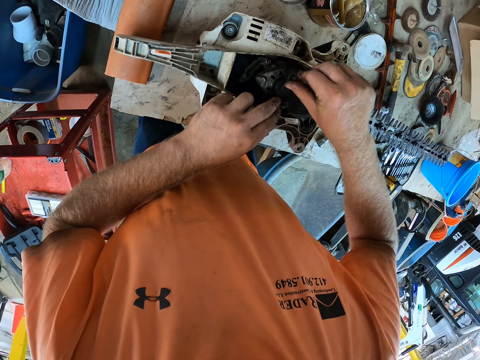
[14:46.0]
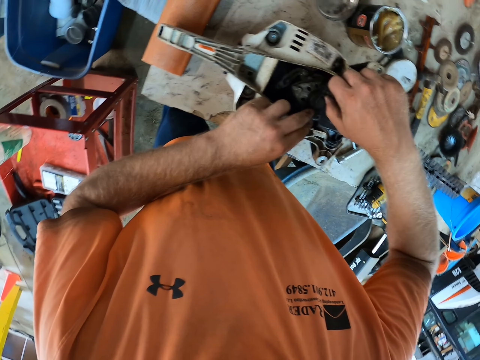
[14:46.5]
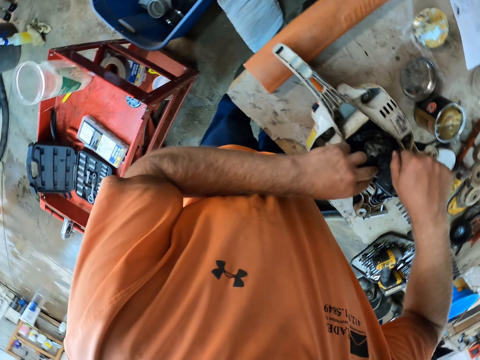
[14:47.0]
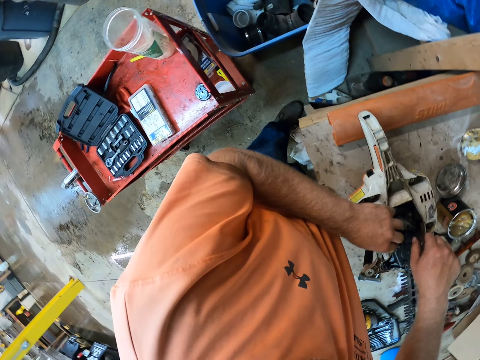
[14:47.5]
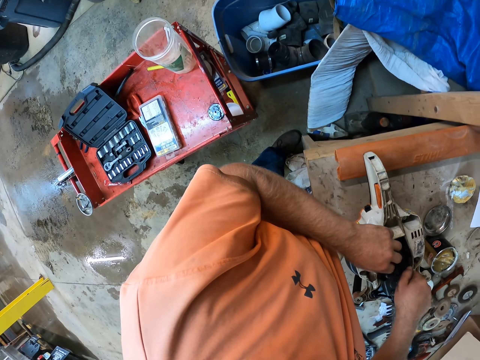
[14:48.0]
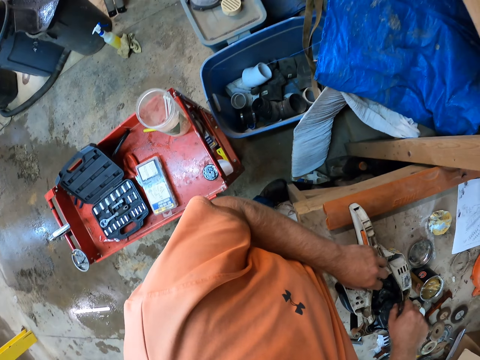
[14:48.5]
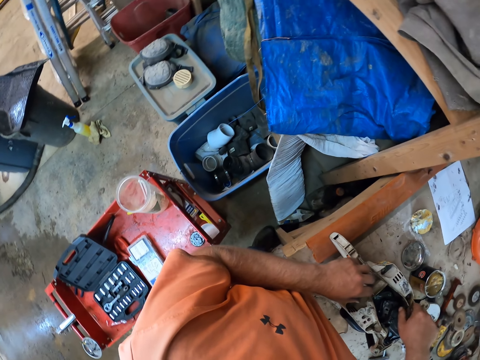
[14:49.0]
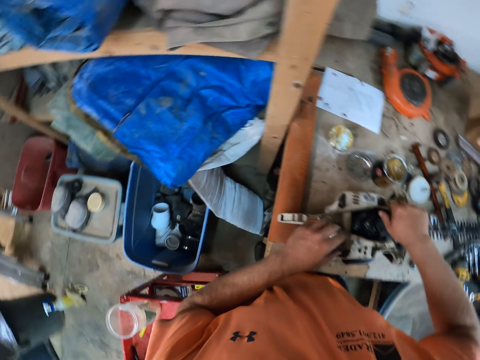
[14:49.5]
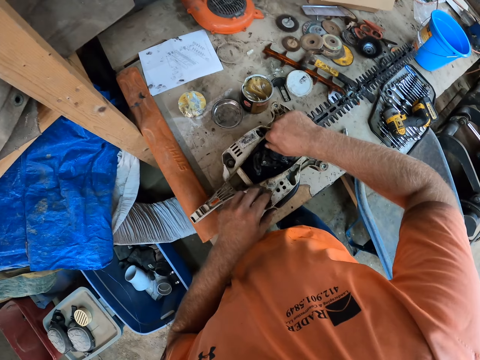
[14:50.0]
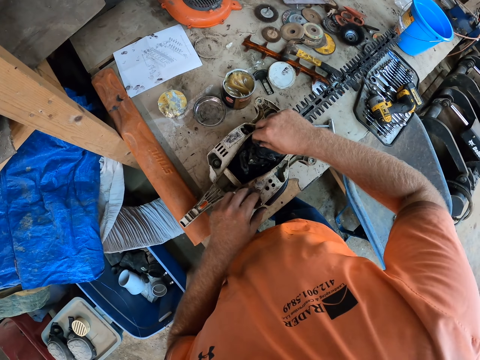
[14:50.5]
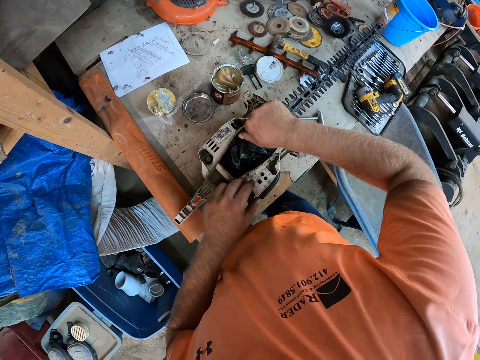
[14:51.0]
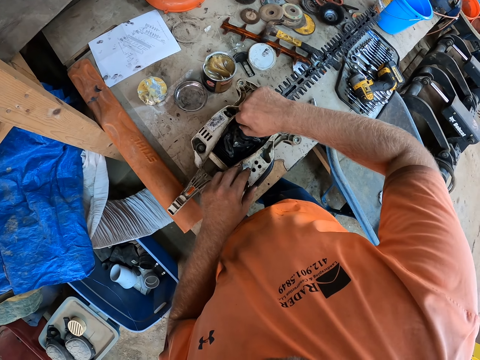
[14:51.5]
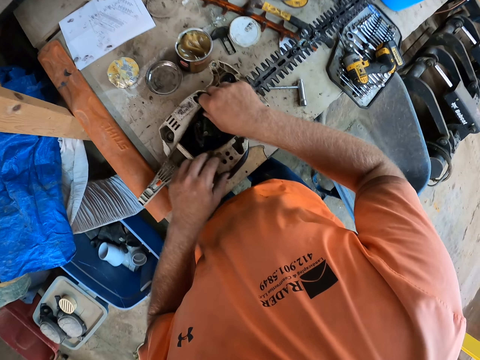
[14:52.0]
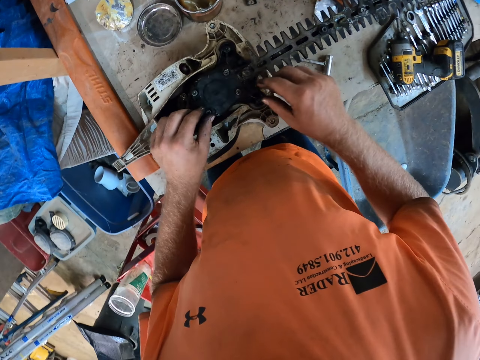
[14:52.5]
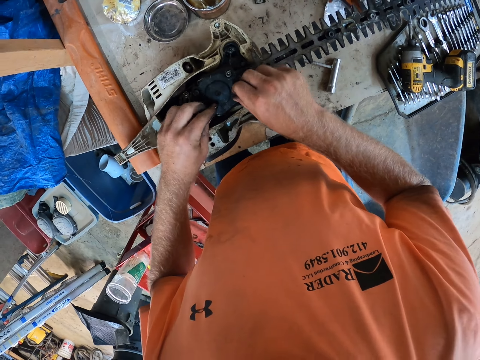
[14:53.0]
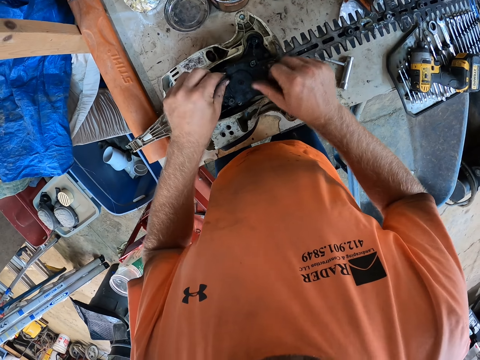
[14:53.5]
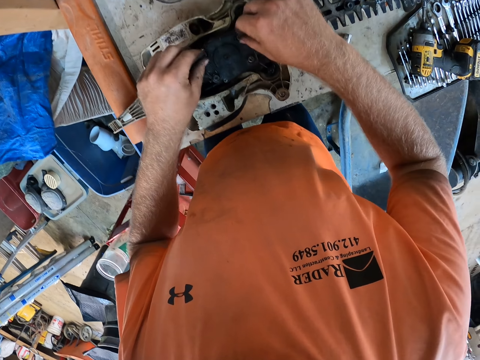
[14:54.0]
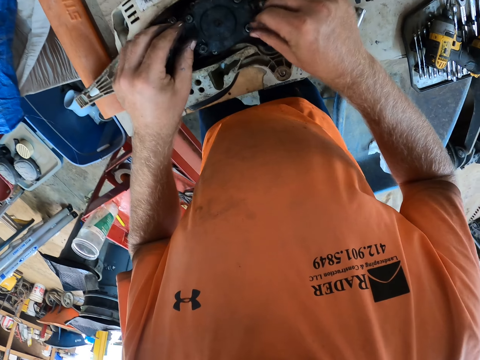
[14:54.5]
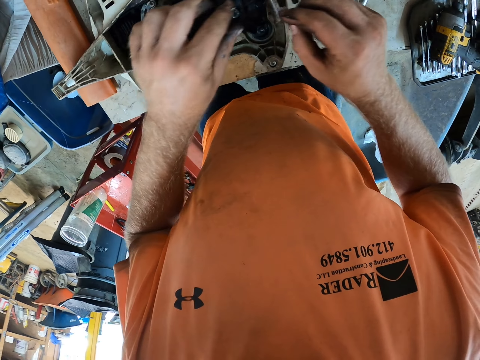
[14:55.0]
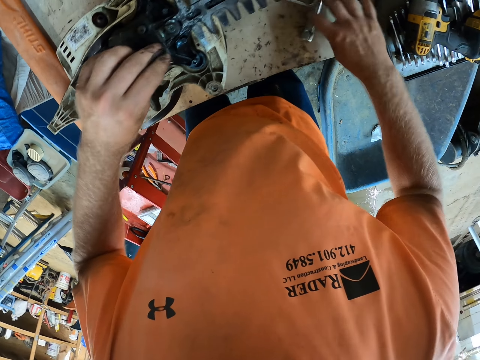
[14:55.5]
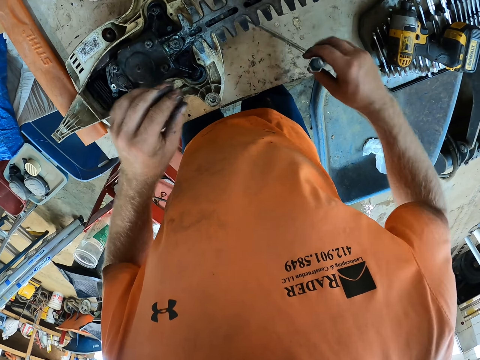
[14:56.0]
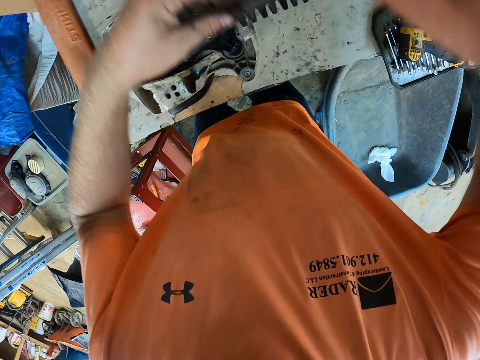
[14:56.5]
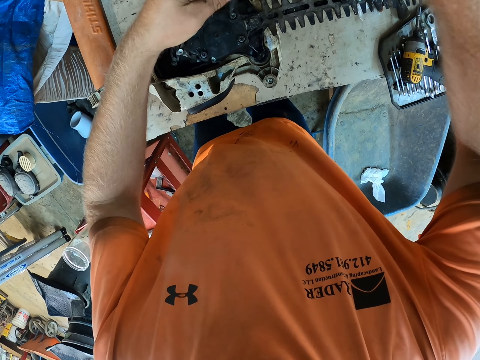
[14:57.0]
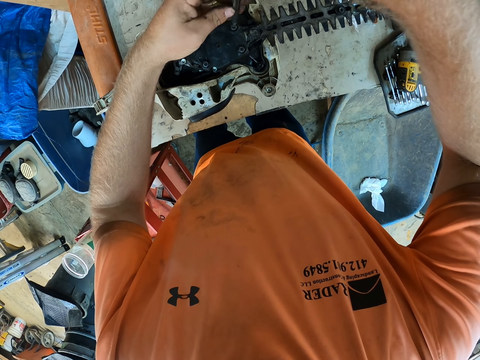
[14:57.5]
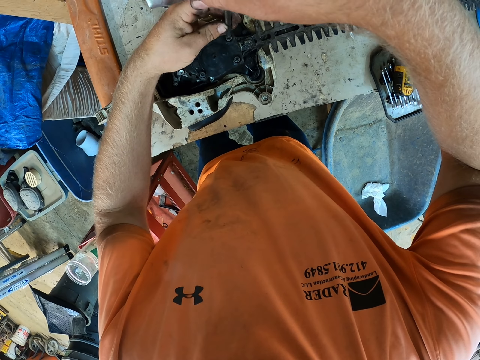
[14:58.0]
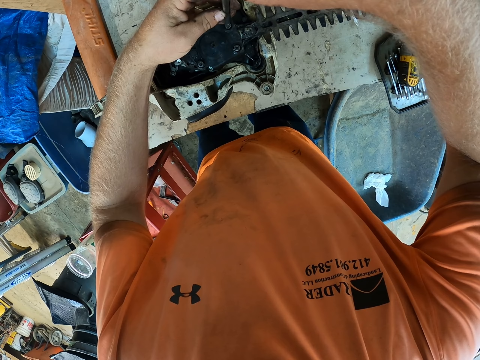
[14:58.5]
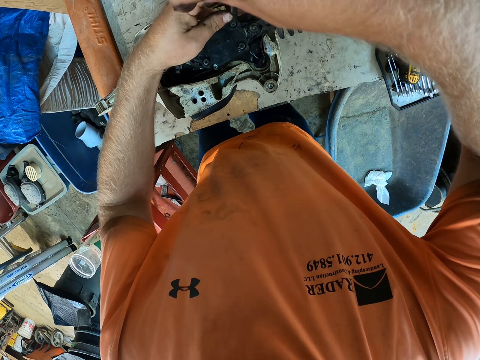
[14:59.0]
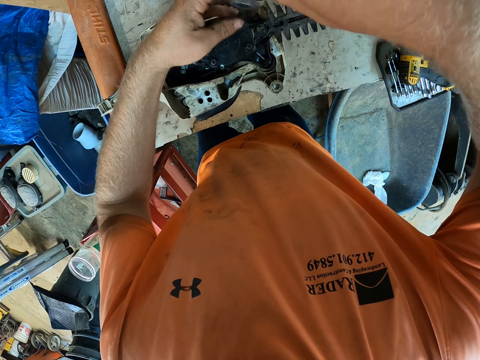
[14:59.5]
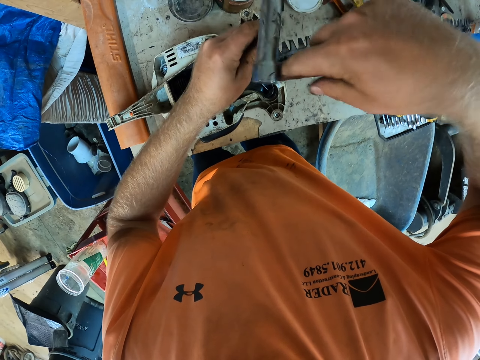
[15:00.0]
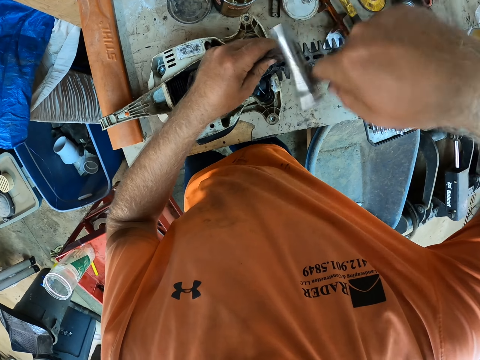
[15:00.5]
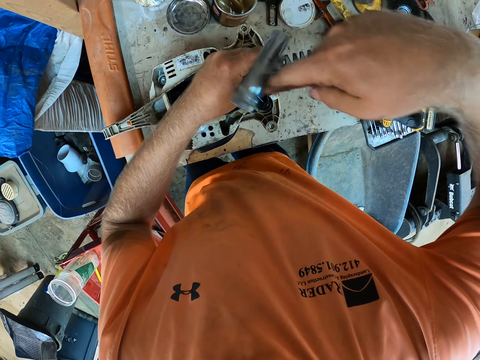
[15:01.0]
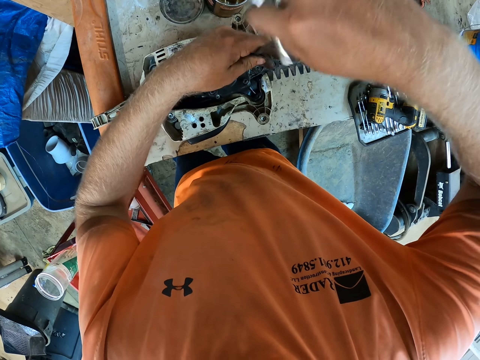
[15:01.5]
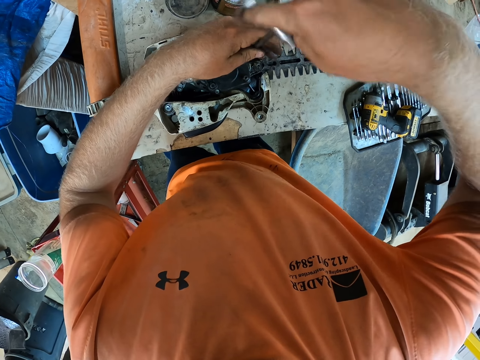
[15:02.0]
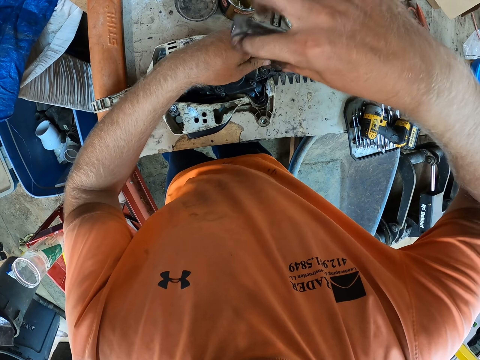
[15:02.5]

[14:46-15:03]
The camera wearer tightens the bolt on the hedge trimmer lid with his right hand. He tightens the bolt on the hedge trimmer lid with his left hand. He tightens the bolt on the hedge trimmer lid with his right hand. He tightens the bolt on the hedge trimmer lid with his left hand. He does so again. He tightens the bolt on the hedge trimmer lid with his right hand. He does so again. He tightens the bolt on the hedge trimmer lid with his left hand. He picks the t-wrench or screwdriver from the table with his right hand. He places his left hand on the t-wrench. He tightens the bolt on the hedge trimmer lid with the t-wrench in both hands.

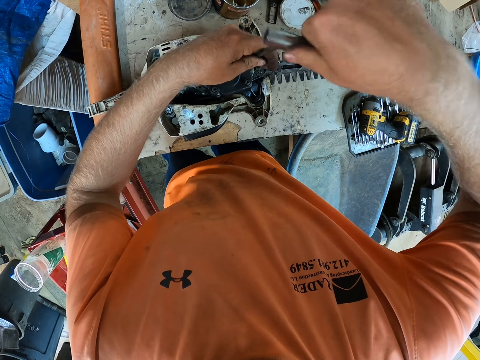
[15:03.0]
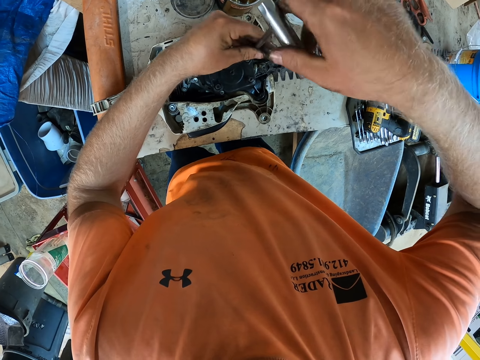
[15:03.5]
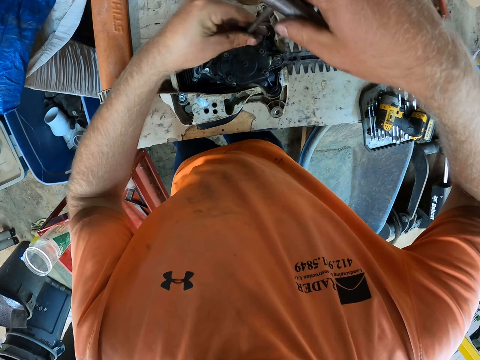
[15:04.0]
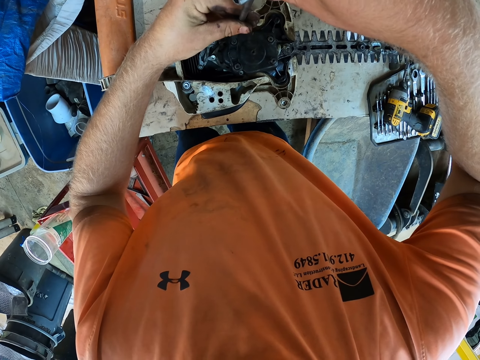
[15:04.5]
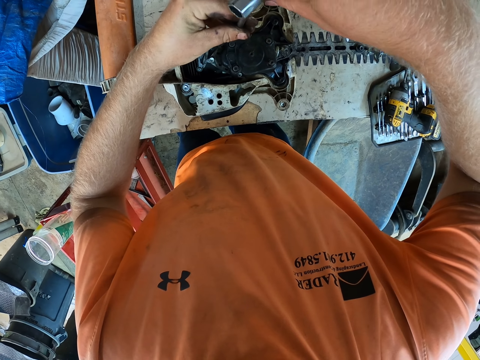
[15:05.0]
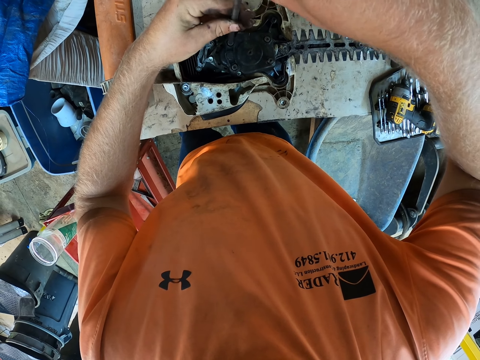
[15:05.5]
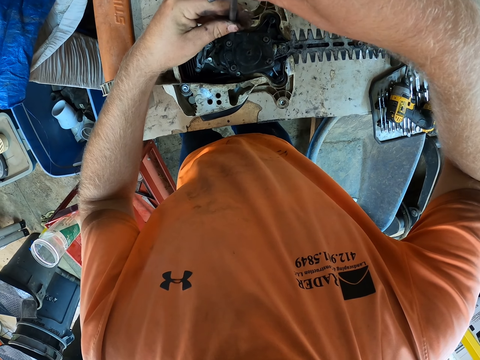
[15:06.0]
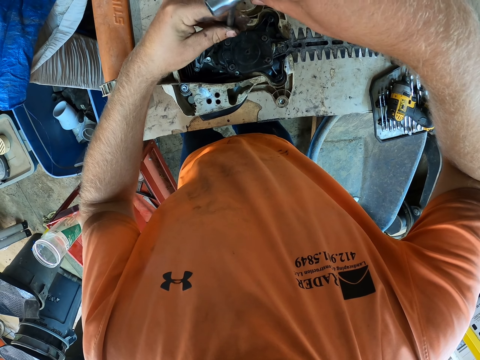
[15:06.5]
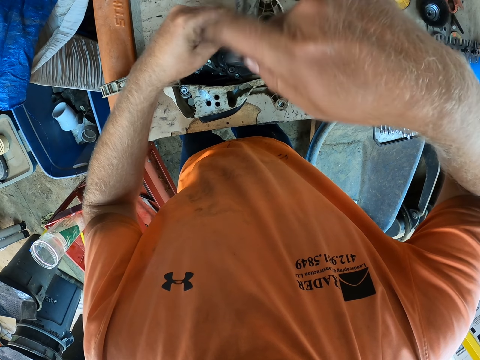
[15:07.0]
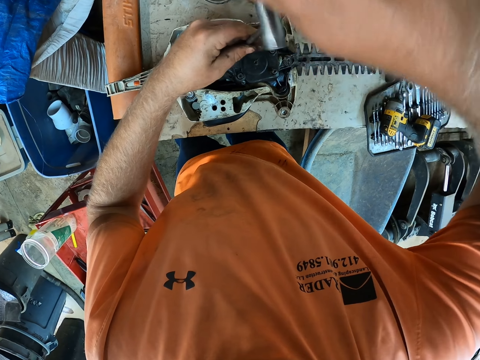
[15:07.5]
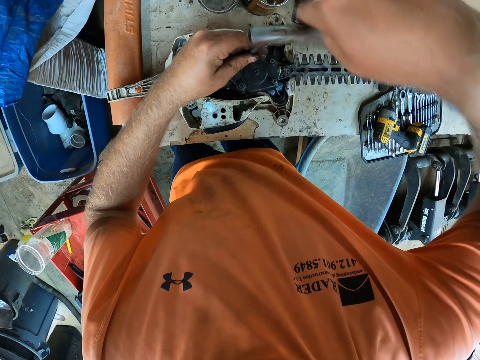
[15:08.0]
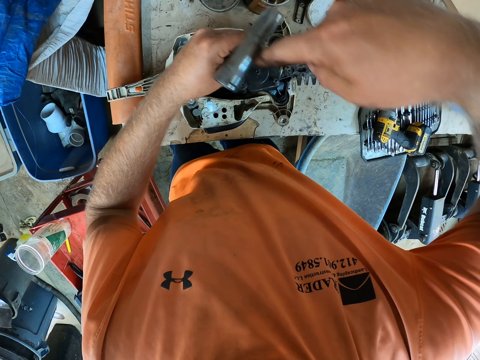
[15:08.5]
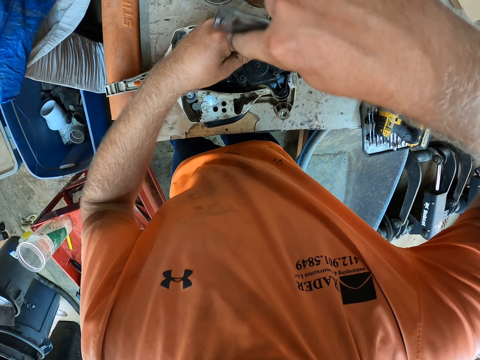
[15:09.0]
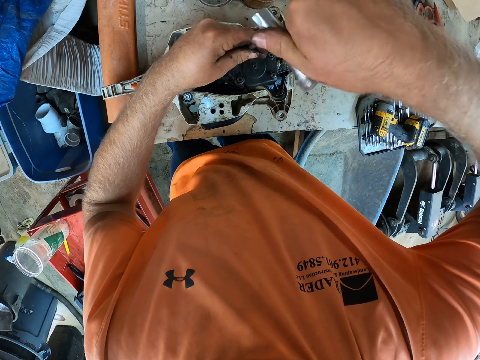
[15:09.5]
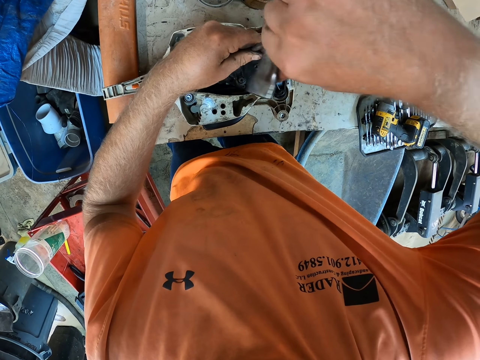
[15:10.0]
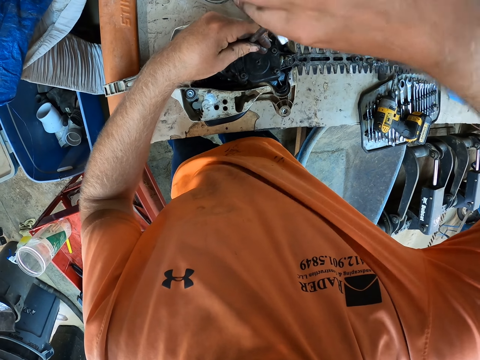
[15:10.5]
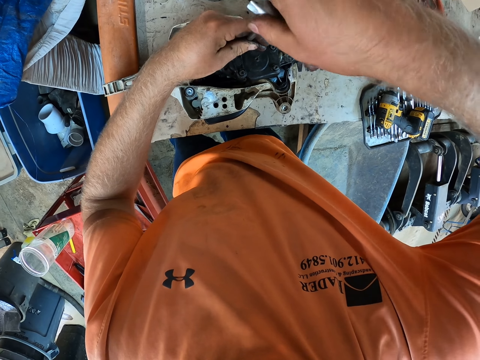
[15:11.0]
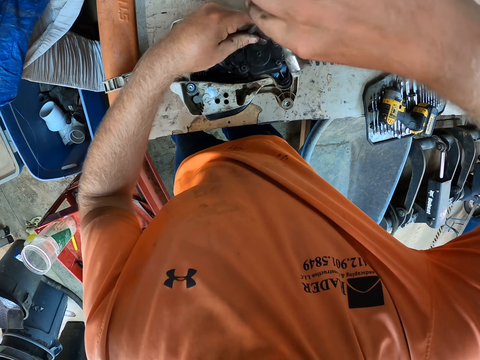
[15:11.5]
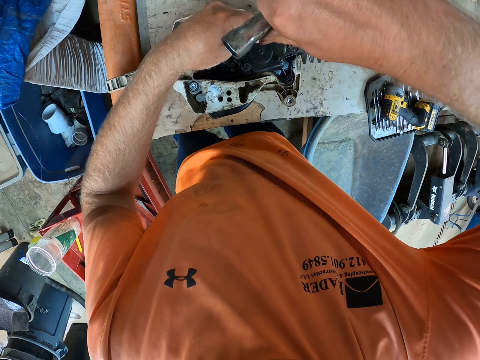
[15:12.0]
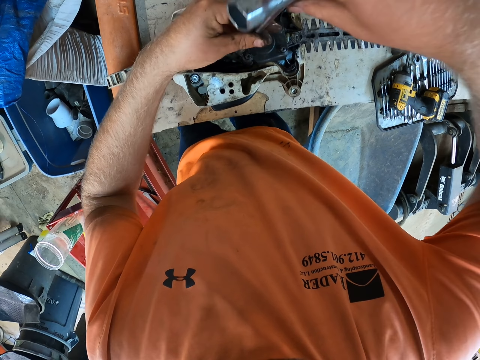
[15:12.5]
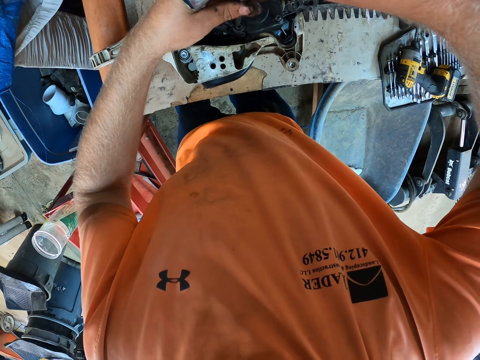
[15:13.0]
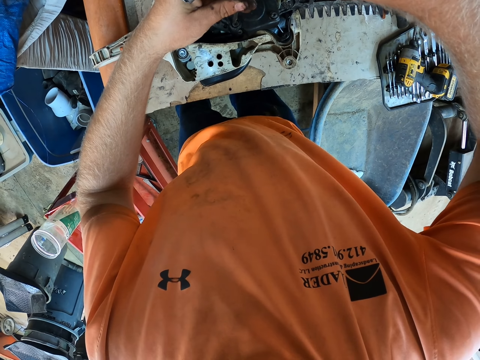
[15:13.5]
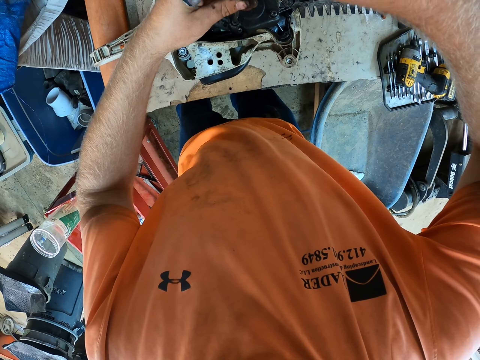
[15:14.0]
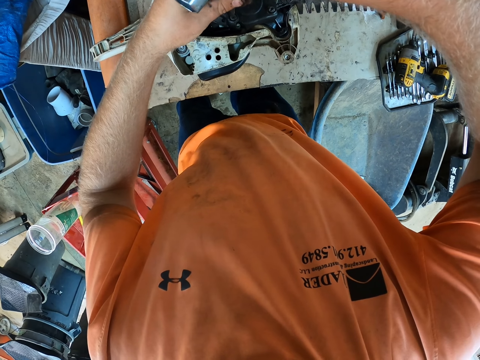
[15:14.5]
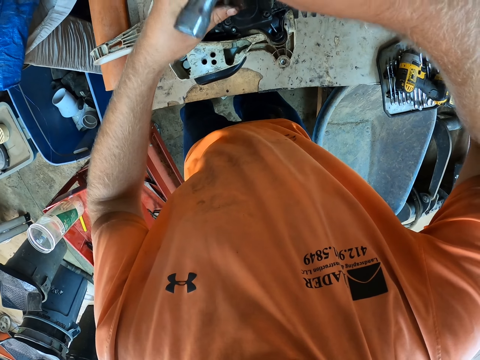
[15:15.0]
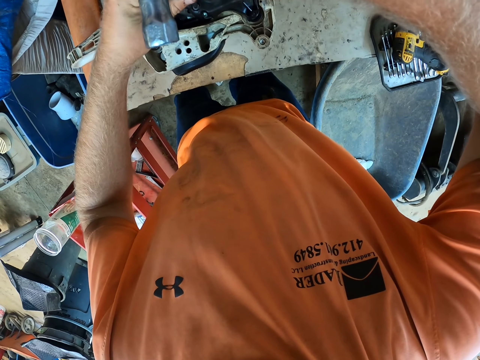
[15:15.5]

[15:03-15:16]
The camera wearer places the t-wrench on the bolt with both hands. He tightens the bolt on the hedge trimmer lid with the t-wrench in both hands. He places the t-wrench on the bolt with both hands.
